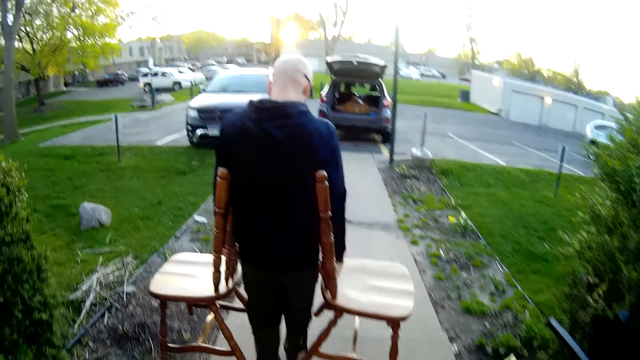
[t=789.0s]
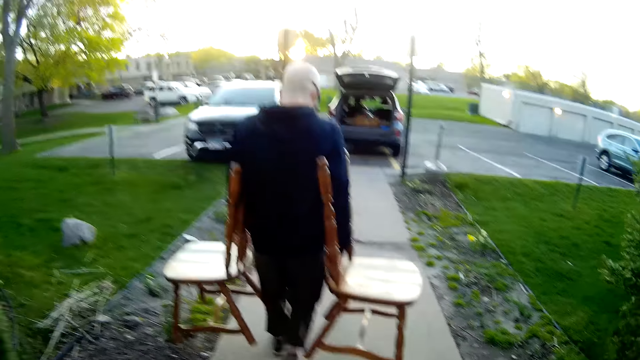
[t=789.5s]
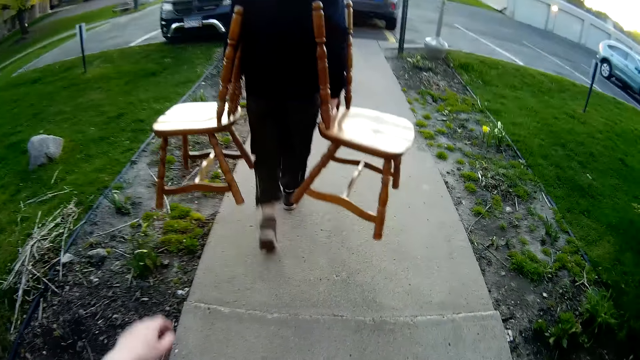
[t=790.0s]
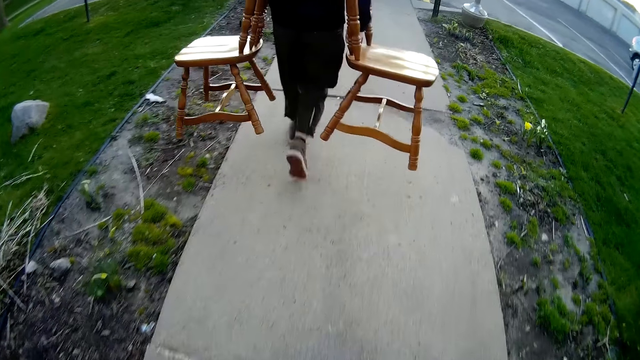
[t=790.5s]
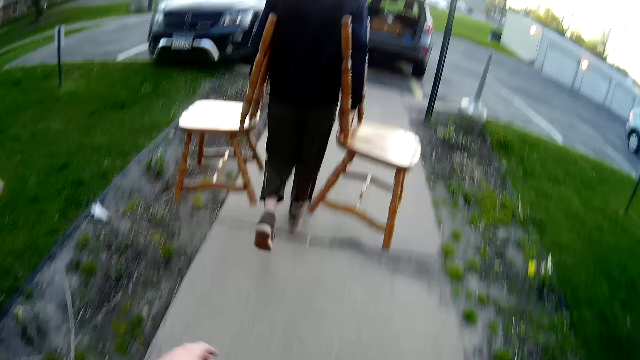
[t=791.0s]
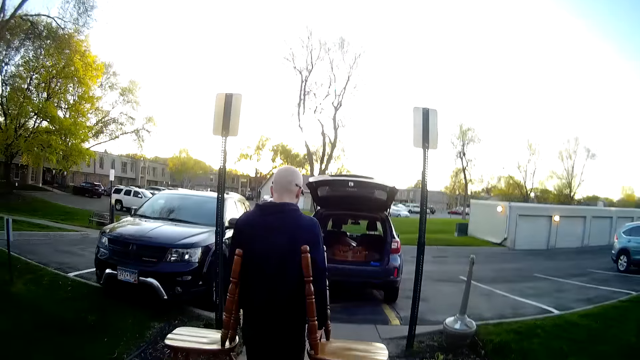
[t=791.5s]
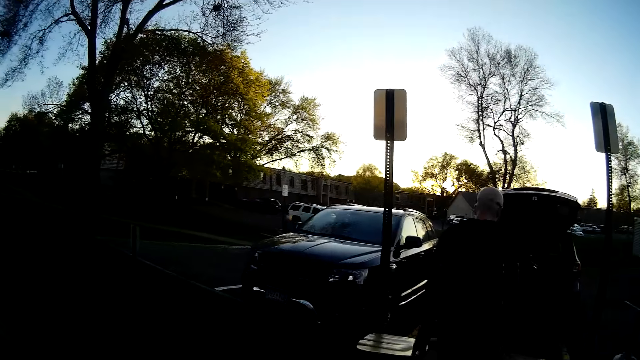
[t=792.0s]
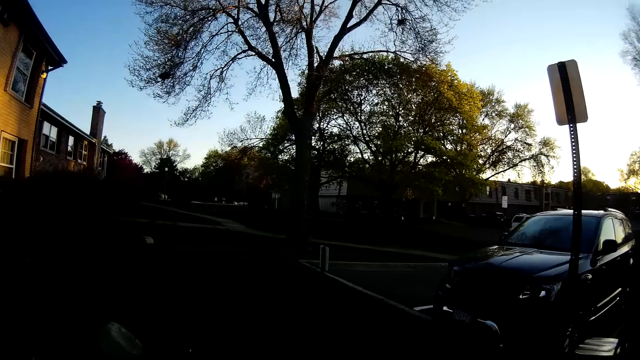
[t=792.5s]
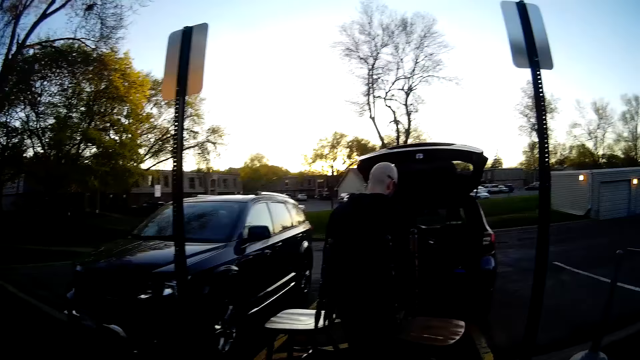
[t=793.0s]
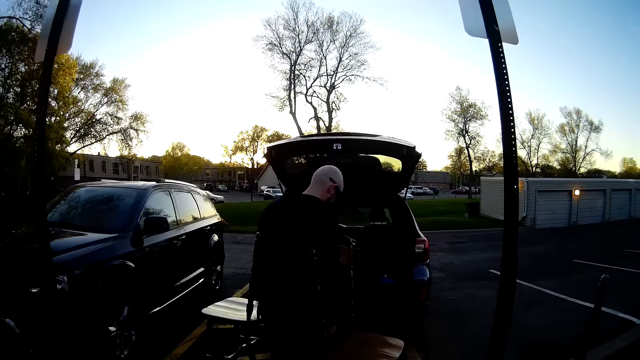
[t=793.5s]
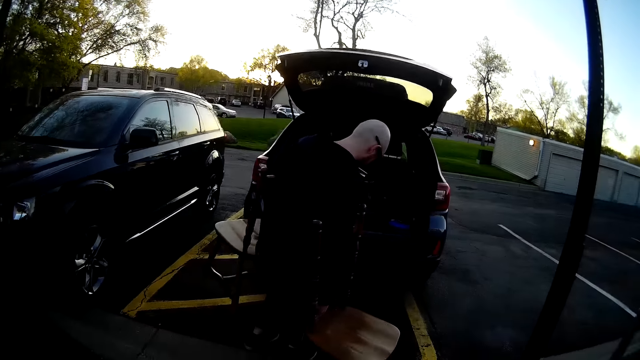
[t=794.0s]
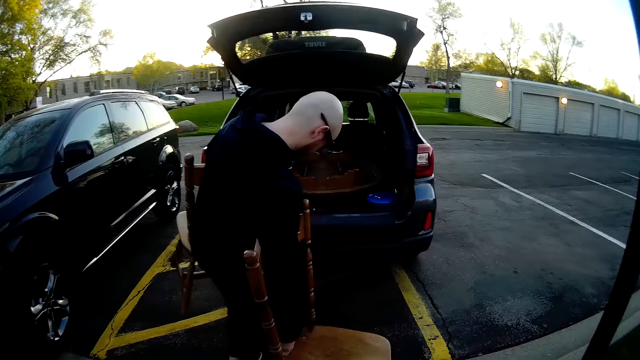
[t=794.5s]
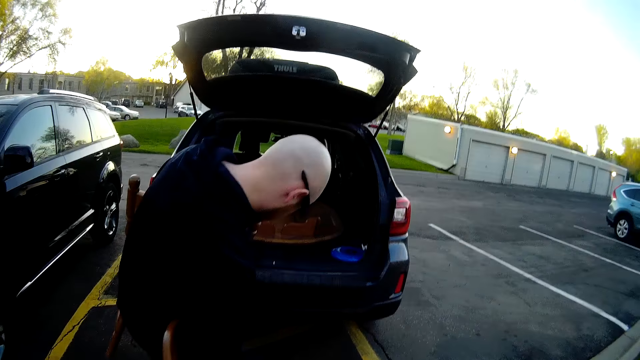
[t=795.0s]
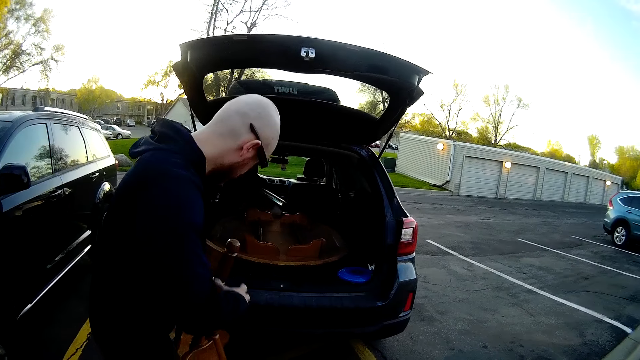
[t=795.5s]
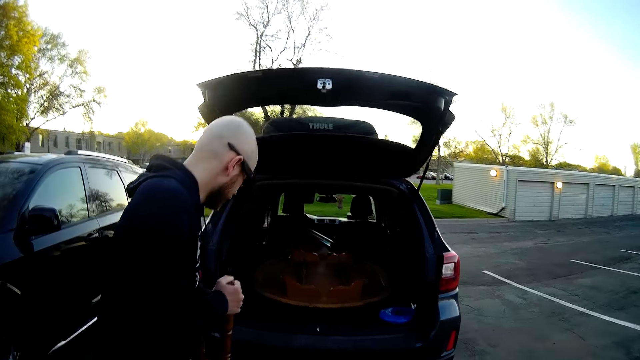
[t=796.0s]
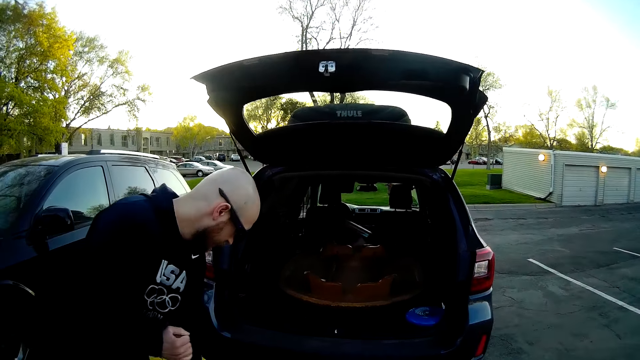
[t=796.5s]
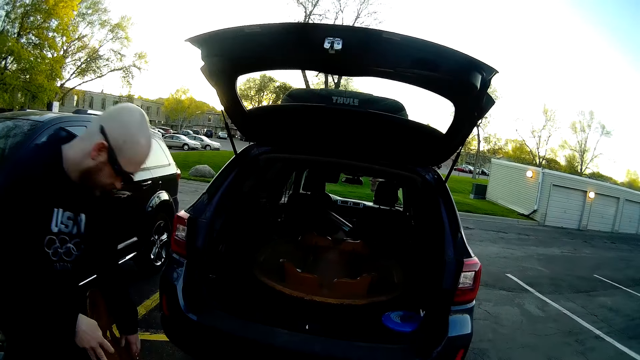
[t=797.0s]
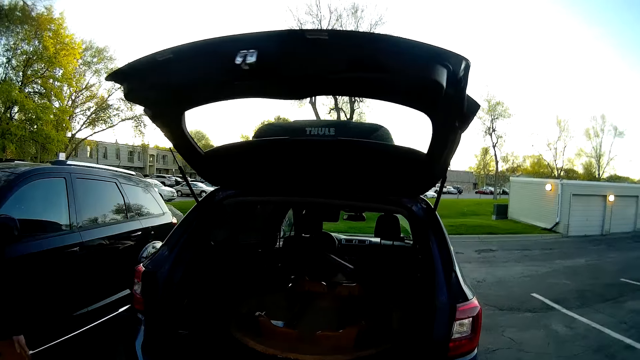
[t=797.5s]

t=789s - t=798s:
The camera wearer walks to the car. The man walks to the car holding two chairs in both hands respectively. The man drops the chairs in his hands. The man puts the chair on the ground.

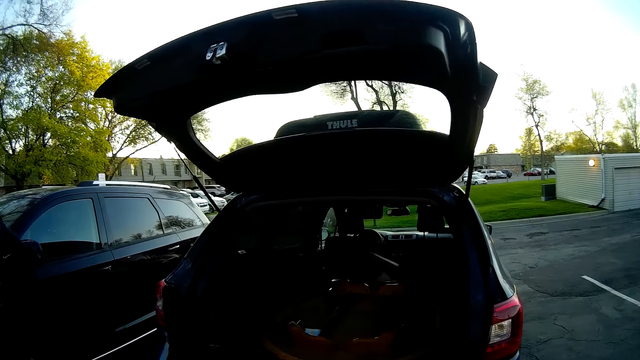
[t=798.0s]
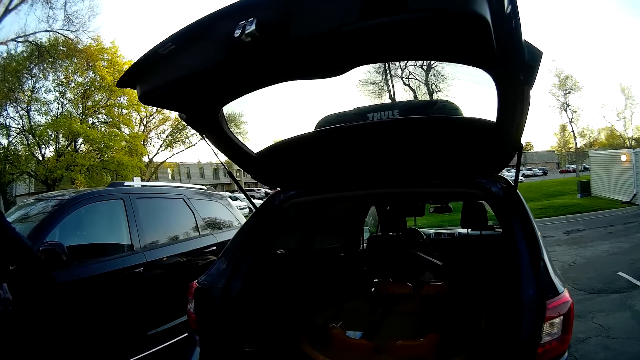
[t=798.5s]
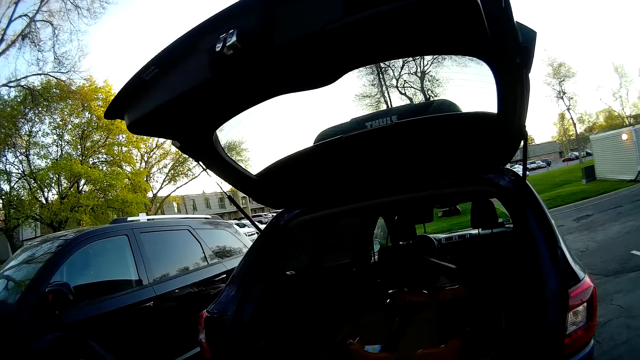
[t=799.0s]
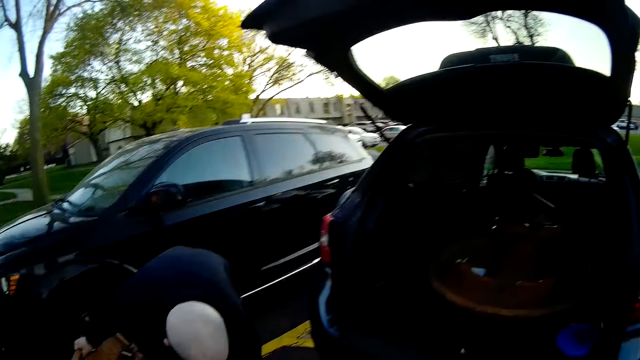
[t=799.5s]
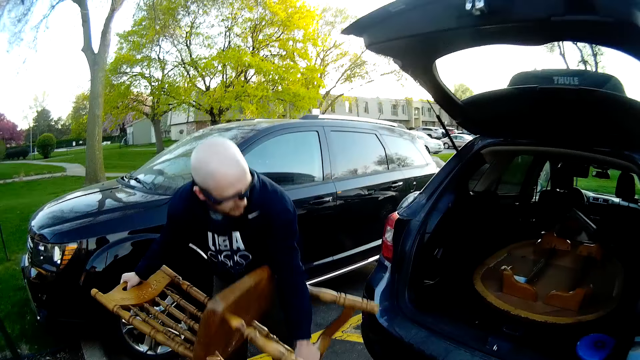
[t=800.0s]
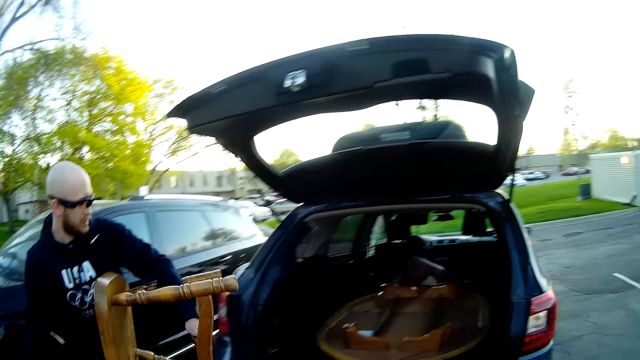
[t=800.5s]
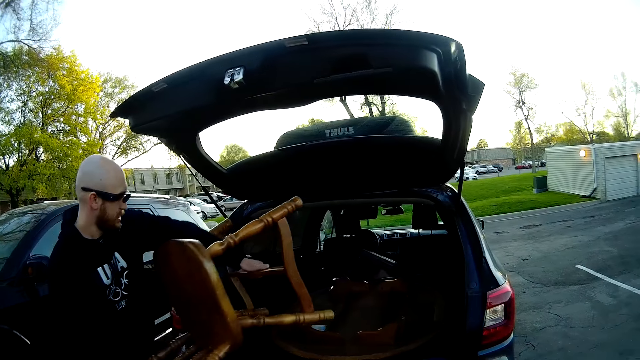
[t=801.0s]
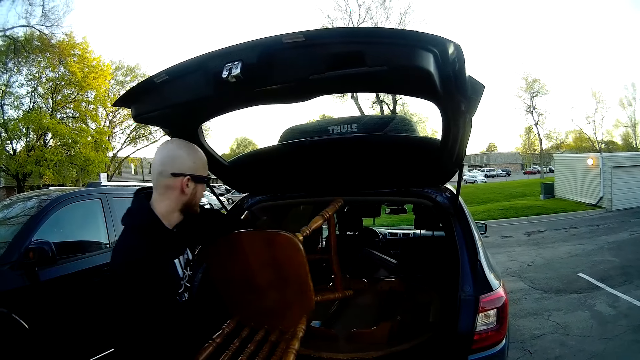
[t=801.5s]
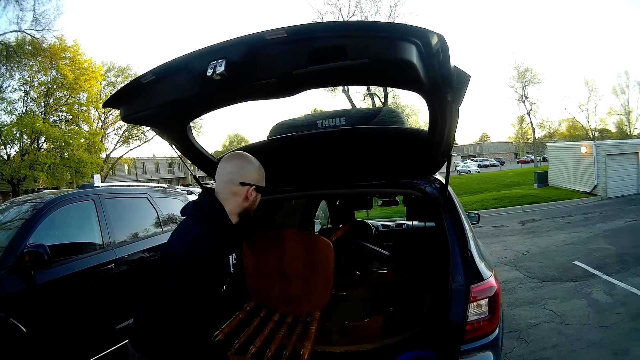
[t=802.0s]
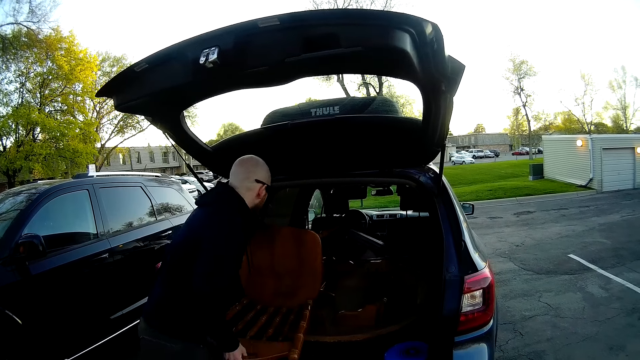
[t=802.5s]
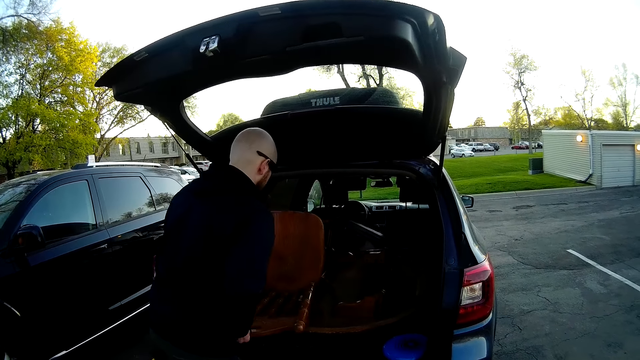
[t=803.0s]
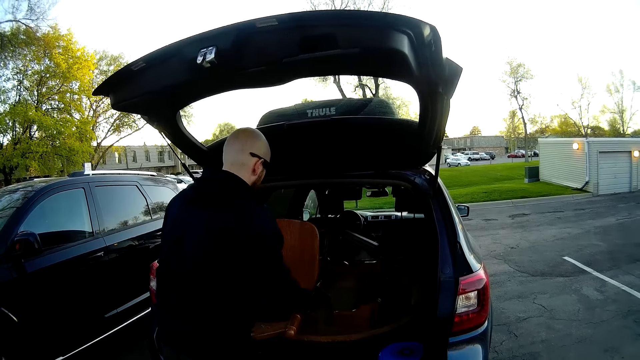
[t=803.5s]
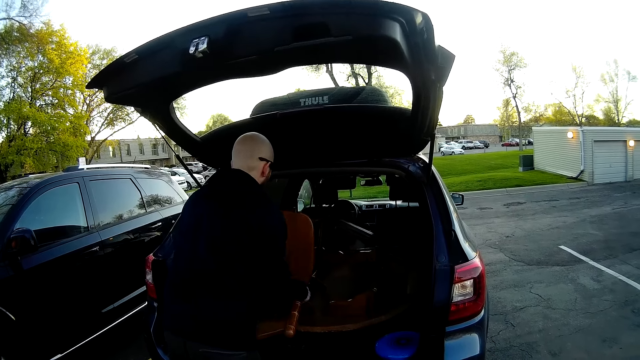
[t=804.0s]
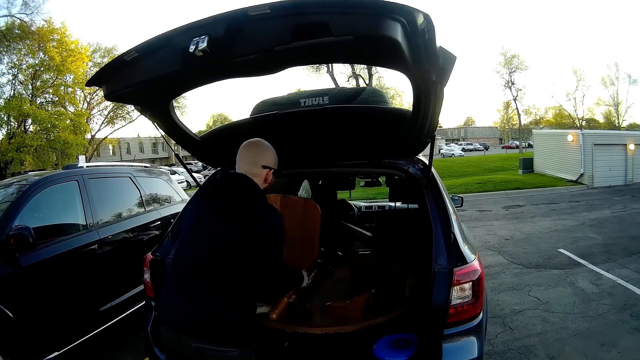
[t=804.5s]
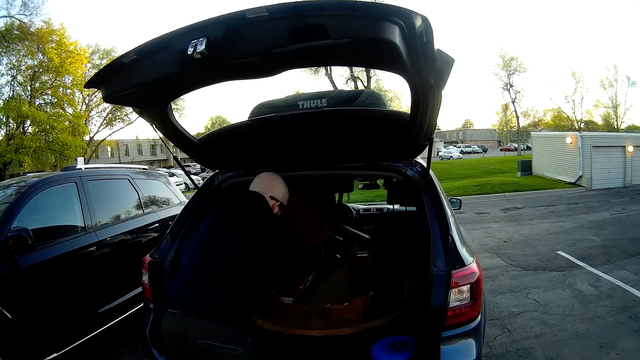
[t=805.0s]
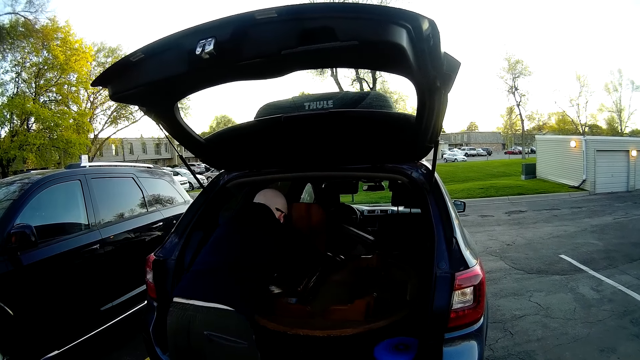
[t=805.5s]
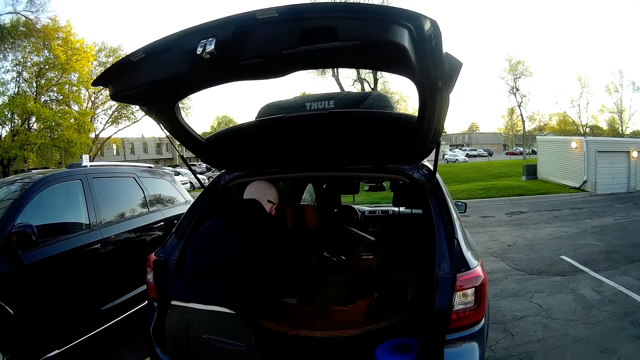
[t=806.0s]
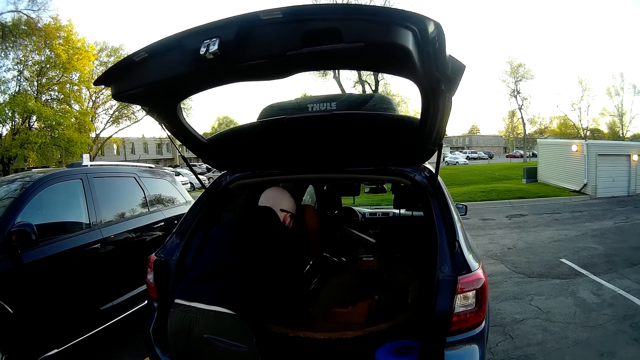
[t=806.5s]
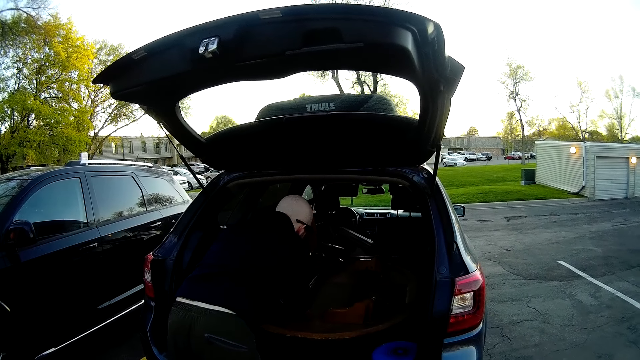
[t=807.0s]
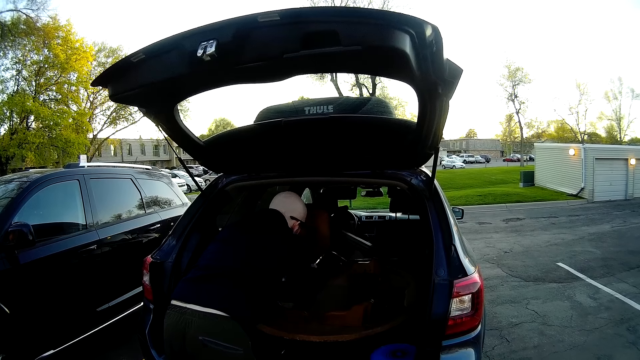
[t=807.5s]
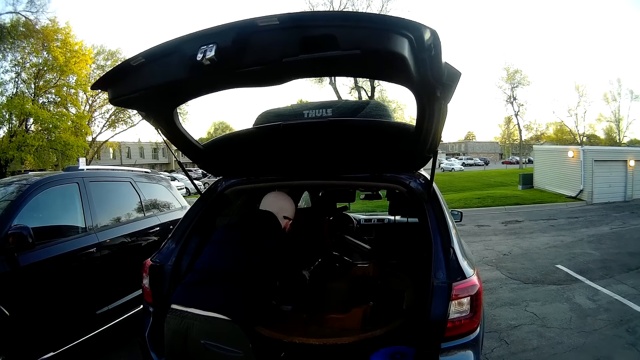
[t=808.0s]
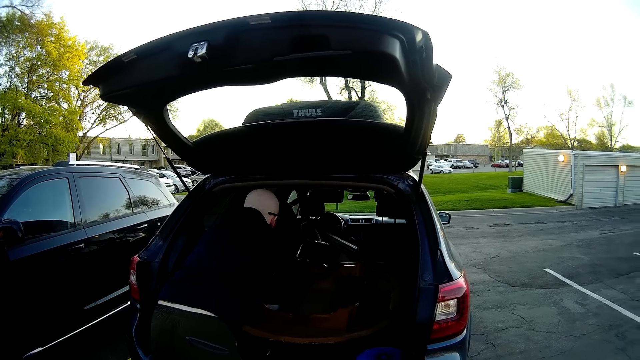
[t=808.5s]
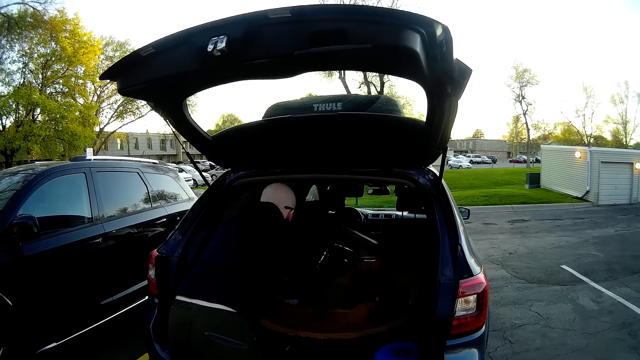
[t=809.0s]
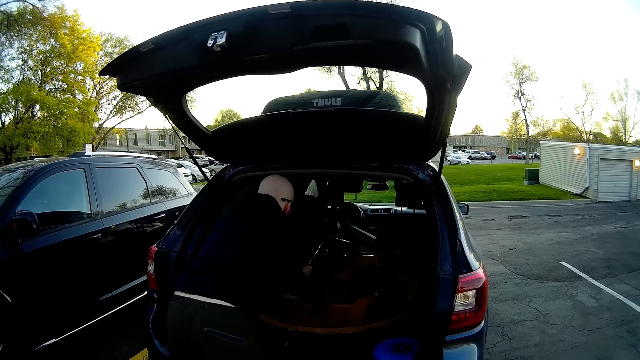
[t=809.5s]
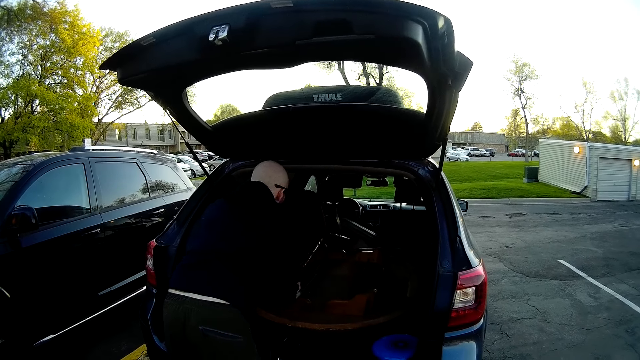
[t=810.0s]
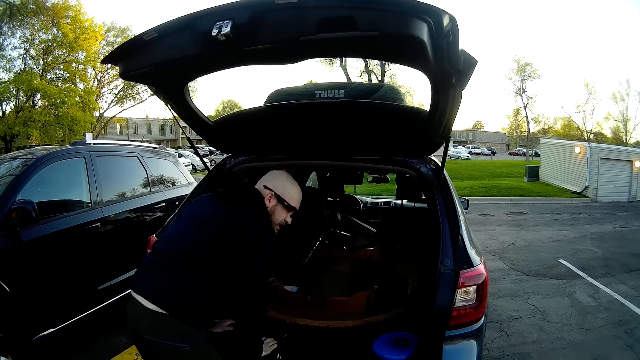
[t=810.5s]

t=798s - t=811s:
The man bends down. The man lifts a chair with both hands. The man puts the chair in the trunk of the car with both hands. The camera wearer talks to the man.
